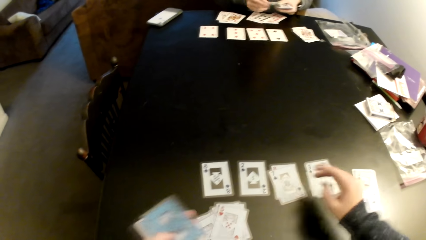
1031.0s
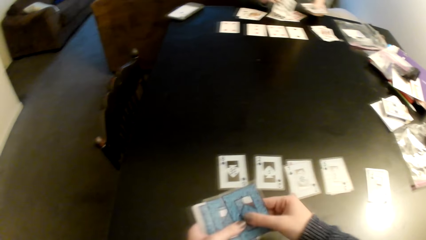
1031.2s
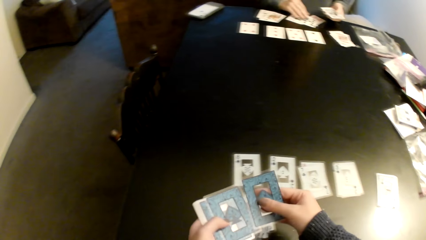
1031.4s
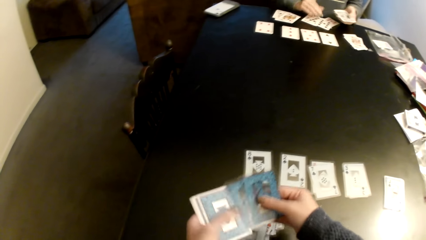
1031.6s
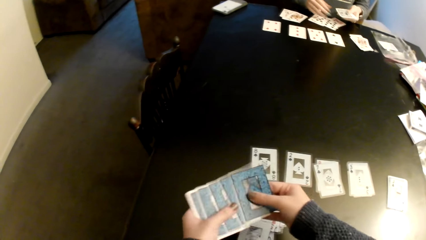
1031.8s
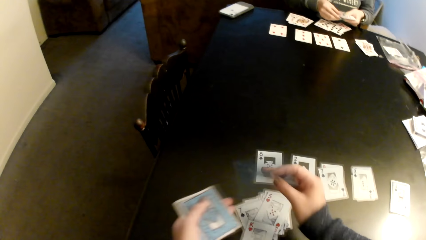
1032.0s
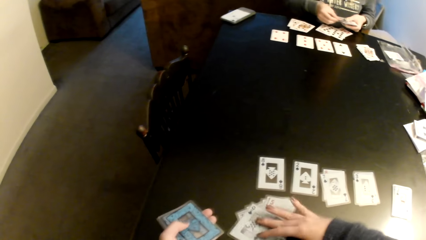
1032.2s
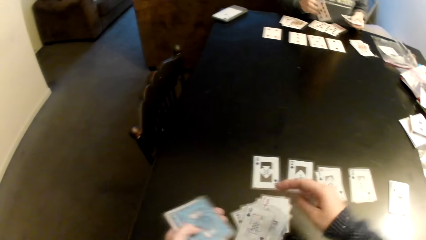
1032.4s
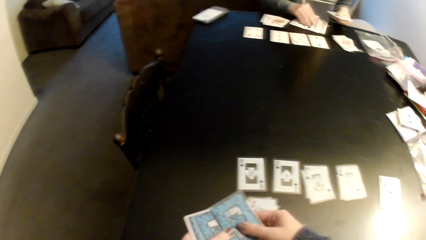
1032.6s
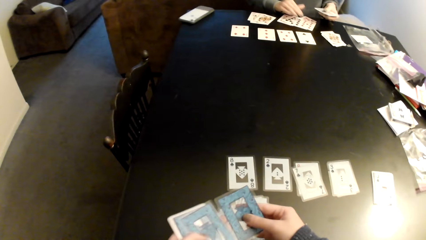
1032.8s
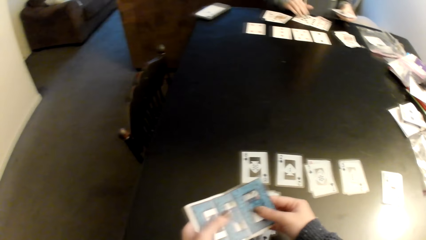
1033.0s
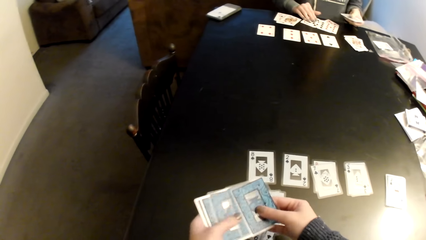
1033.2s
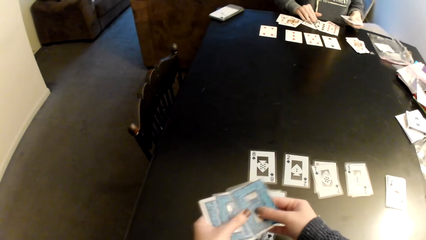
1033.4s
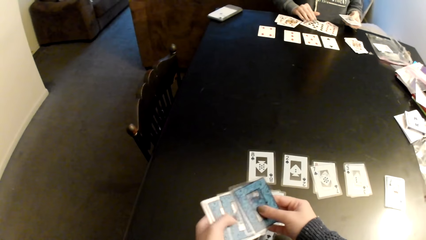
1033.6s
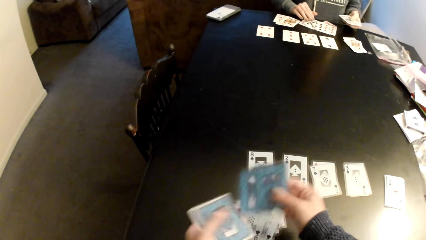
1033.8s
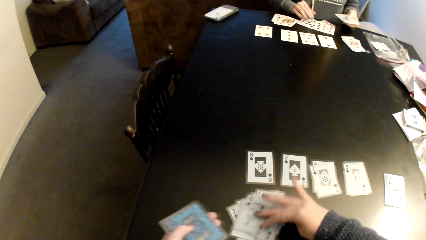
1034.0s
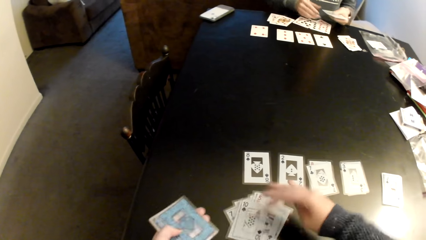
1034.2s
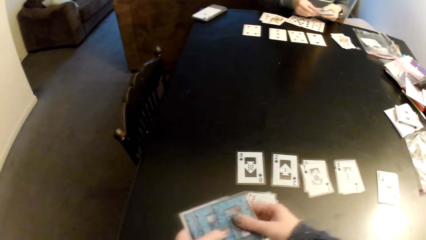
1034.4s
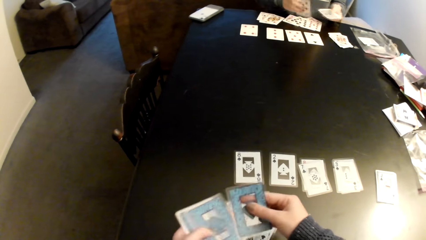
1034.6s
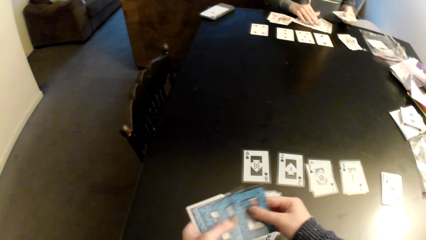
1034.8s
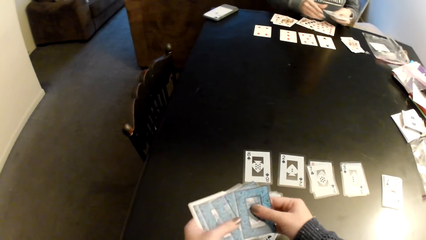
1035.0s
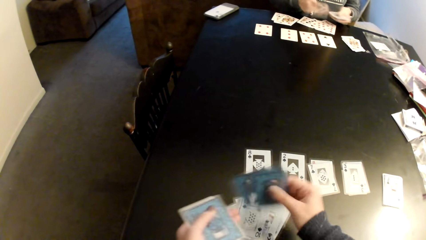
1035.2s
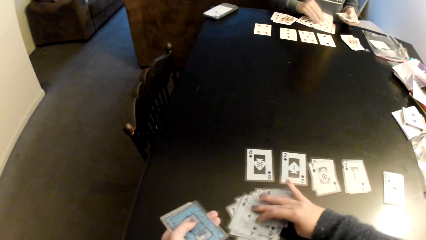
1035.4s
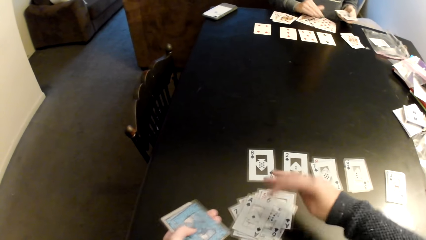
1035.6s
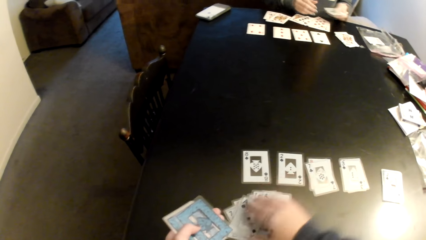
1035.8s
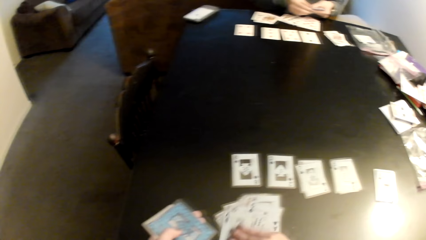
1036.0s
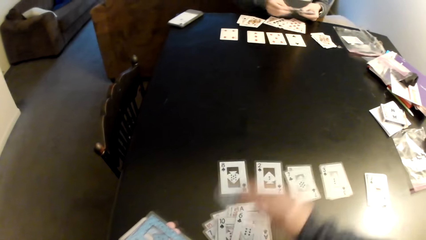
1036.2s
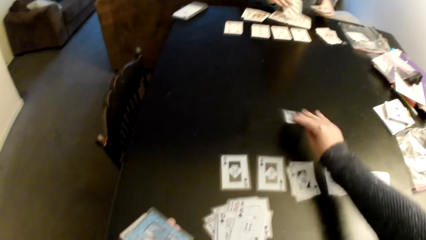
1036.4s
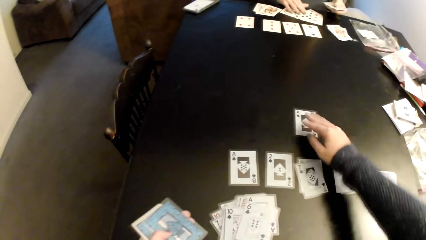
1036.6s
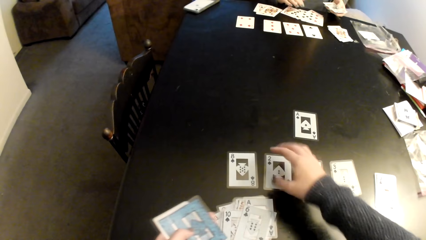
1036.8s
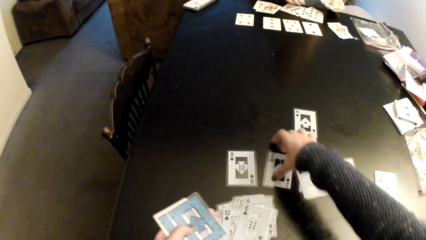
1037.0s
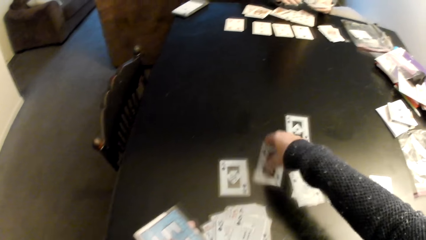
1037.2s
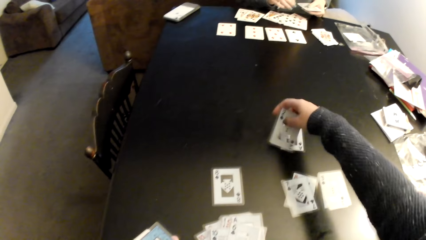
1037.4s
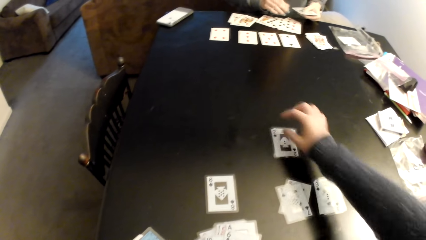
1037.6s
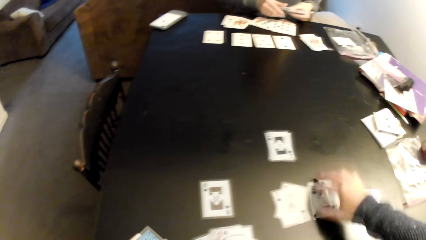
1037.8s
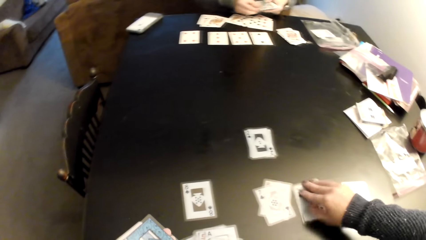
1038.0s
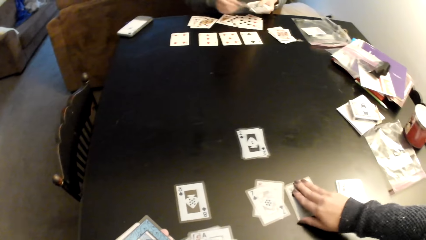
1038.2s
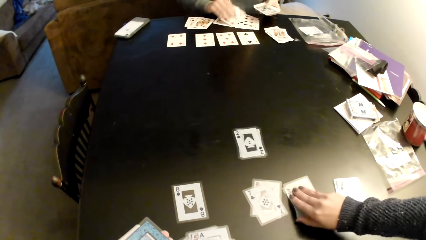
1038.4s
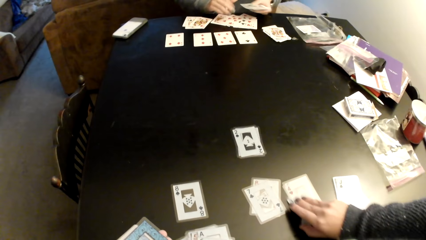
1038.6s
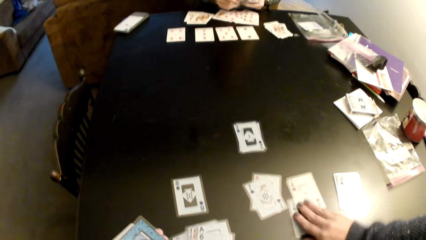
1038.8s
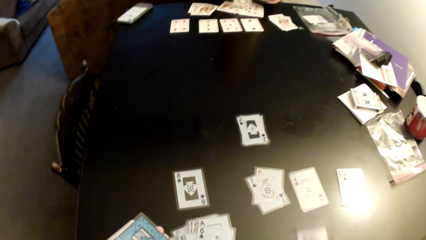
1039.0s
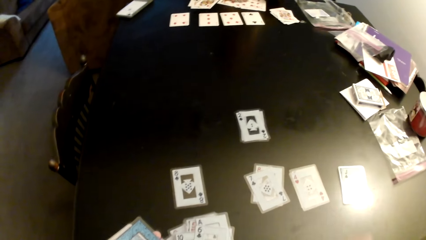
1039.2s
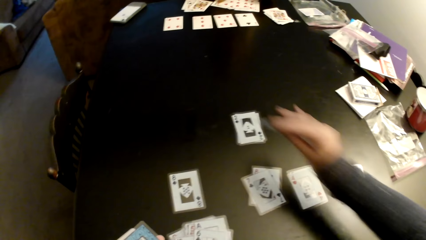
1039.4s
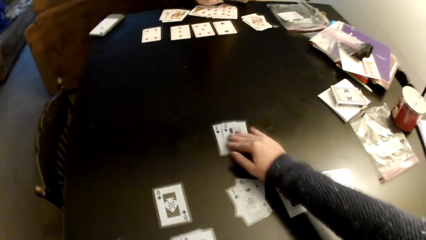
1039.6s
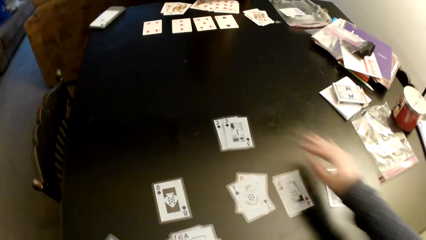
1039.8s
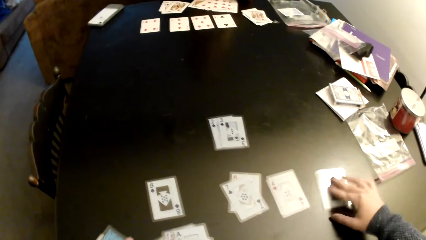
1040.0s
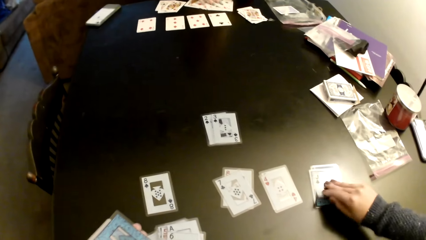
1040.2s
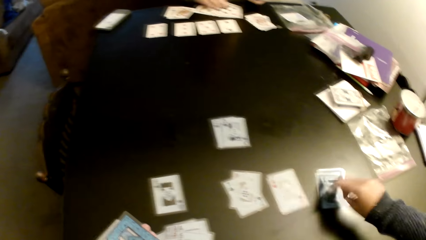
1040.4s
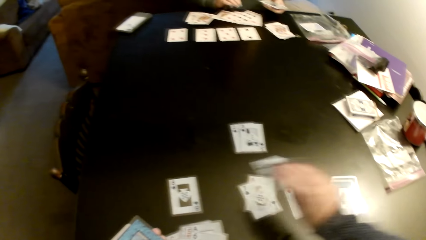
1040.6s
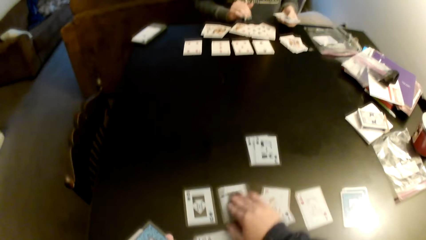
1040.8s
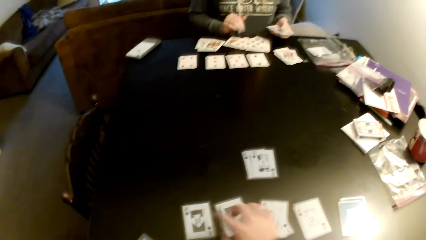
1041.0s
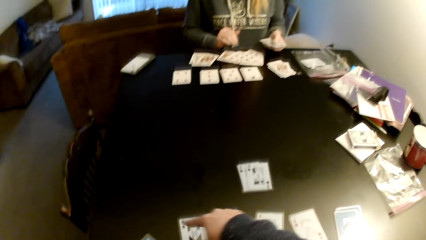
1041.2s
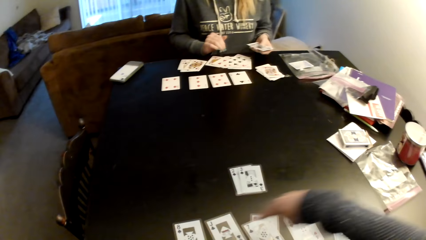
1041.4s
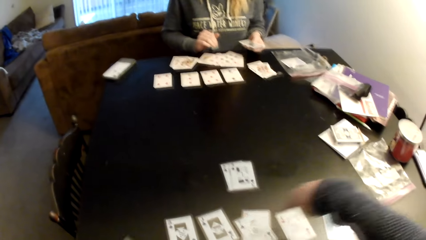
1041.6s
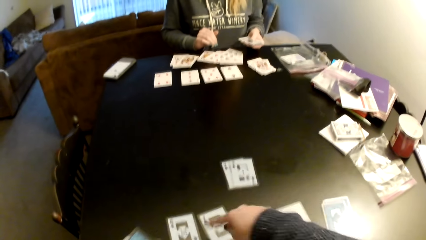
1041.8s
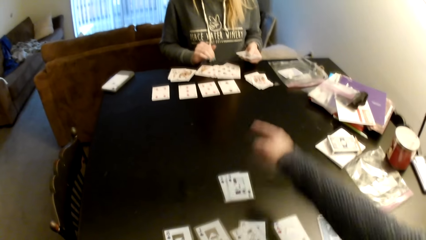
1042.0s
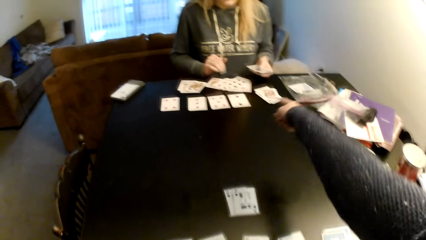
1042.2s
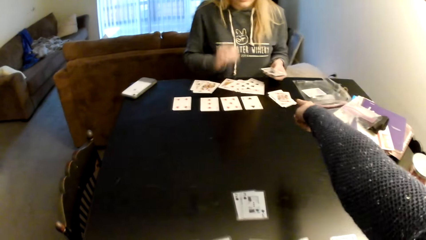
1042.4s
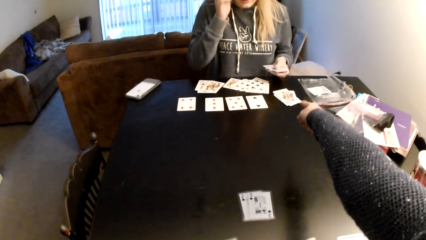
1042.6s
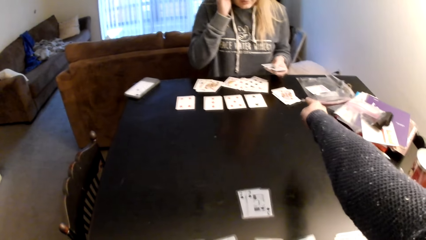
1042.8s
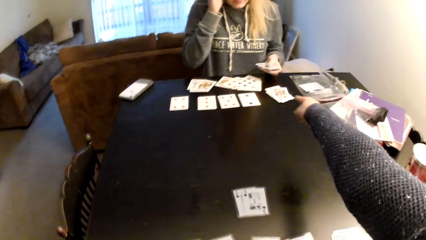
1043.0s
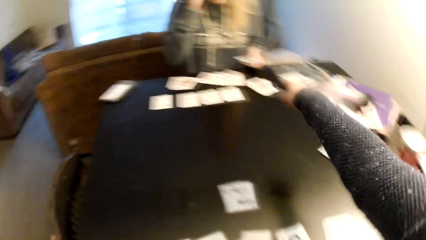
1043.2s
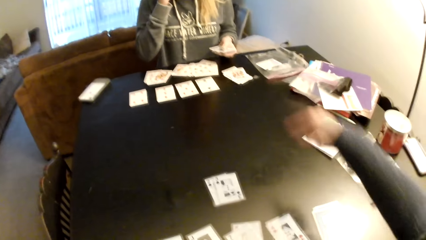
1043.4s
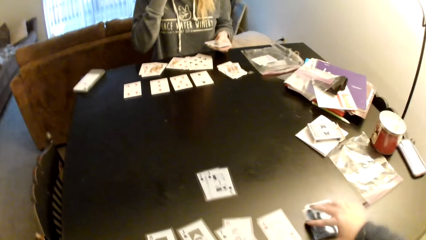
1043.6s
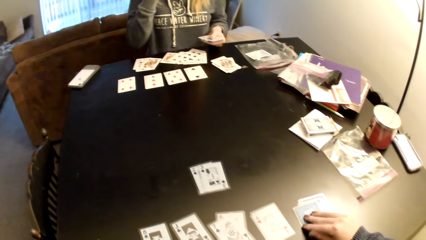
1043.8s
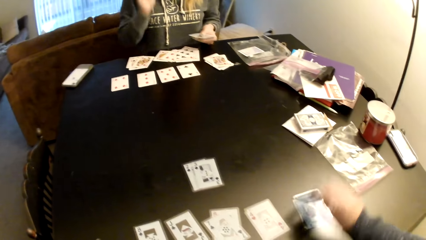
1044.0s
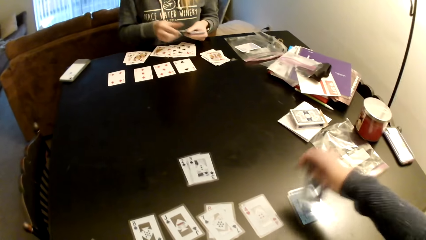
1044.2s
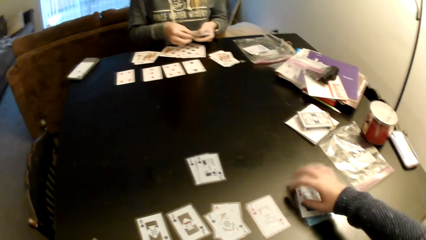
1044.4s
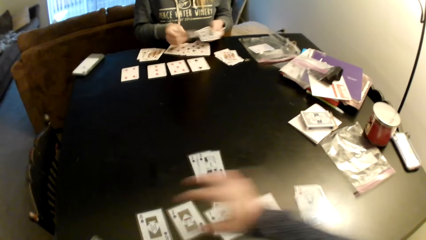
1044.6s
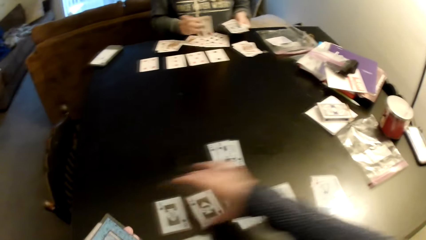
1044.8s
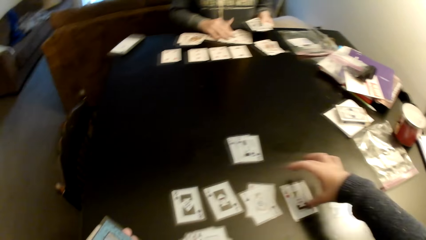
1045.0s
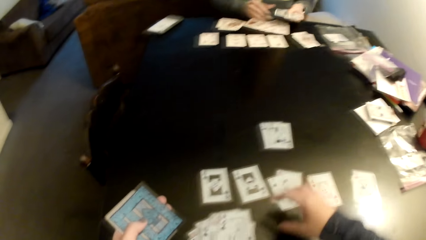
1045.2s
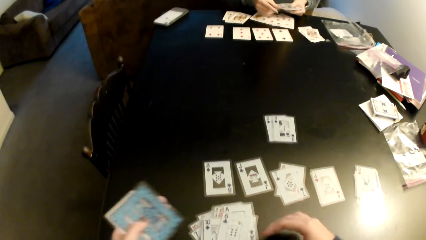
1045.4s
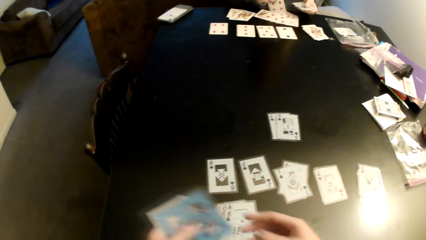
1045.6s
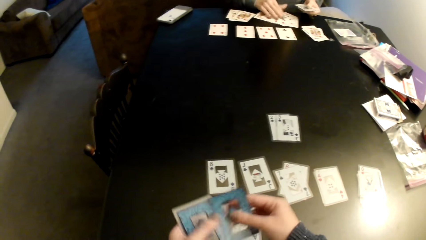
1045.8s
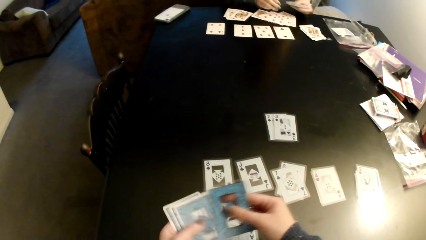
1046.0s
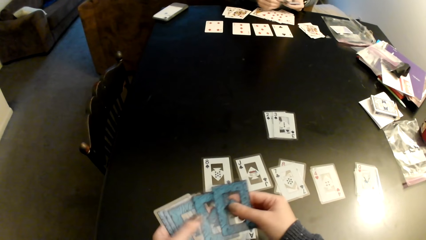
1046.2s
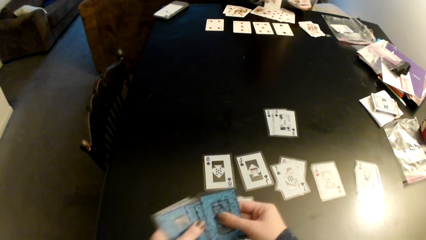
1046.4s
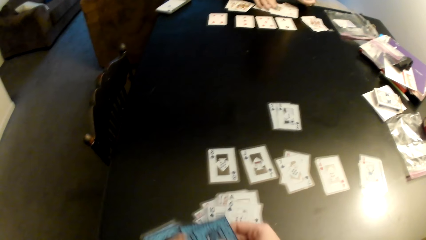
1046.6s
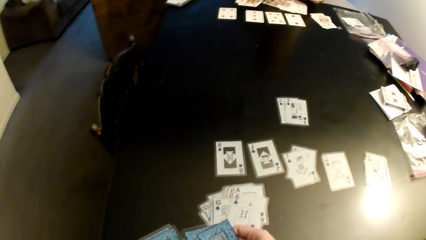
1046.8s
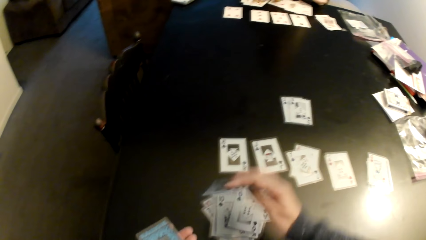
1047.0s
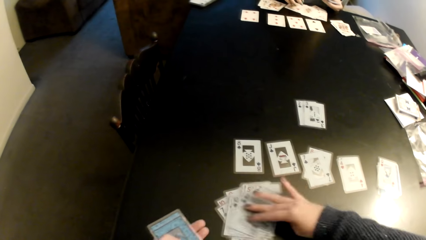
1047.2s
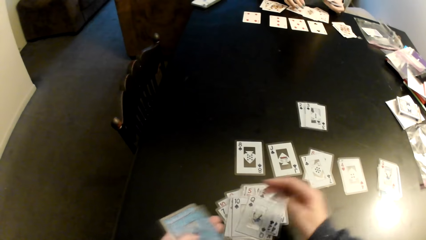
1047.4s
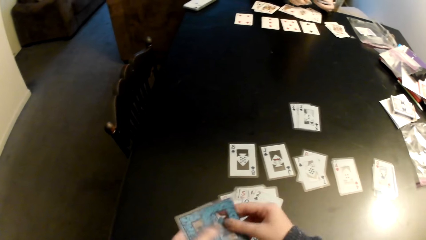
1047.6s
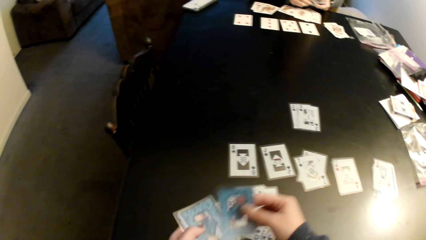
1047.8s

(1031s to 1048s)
The camera wearer puts the card on a card. They pick up the cards, sort the cards with their hands, and put the cards on the cards. They pick up the cards and put the cards on the cards. They pick up the cards. A woman holds the cards, picks up the cards, and puts the cards on a card. The camera wearer puts the cards on the cards. They pick up the card and put the cards on the table. They pick up the card, put the card on a card, and pick up the card. The woman distributes the cards. The camera wearer puts the card on a card. They move the cards on the table. They put the card on a card, pick up the card, and put the card on a card. The woman moves the cards on the table. The camera wearer gestures their hand. They point at the cards on the table. They pick up the card, flip the card, pull their hand off the card, and gesture their hand. They move the cards on the table and pick up the cards. The woman puts the card on a card. The camera wearer puts the cards on the cards.
